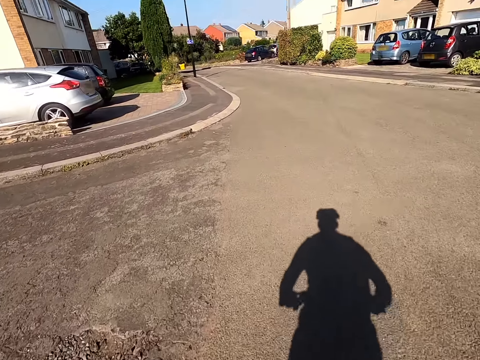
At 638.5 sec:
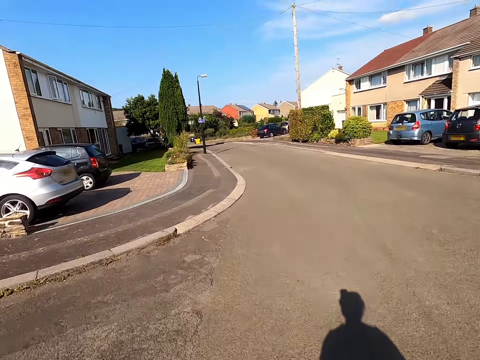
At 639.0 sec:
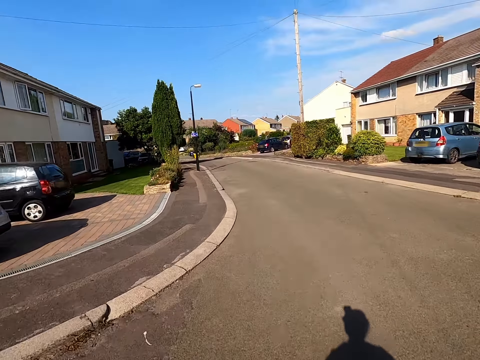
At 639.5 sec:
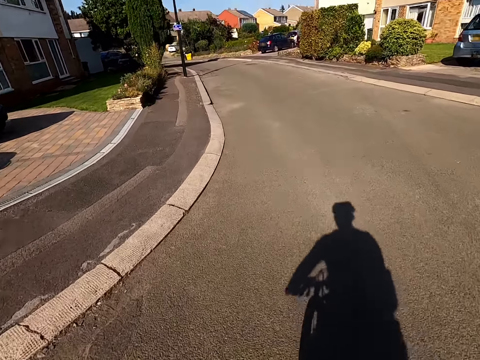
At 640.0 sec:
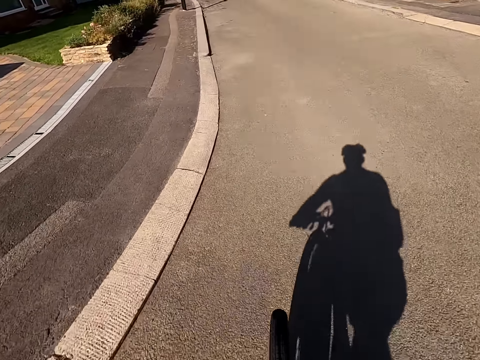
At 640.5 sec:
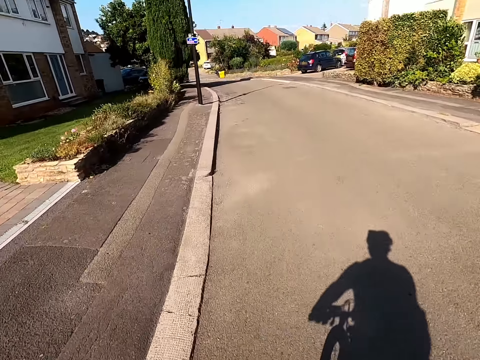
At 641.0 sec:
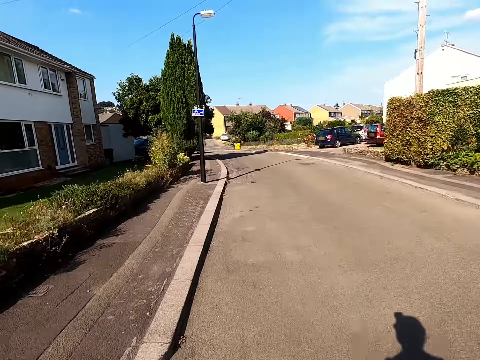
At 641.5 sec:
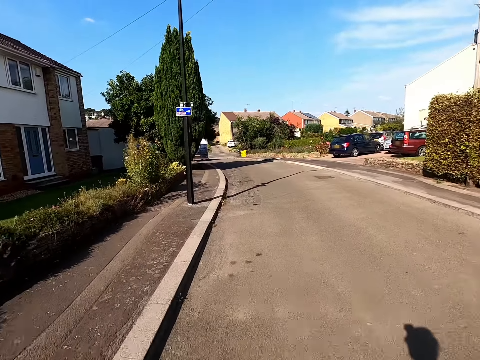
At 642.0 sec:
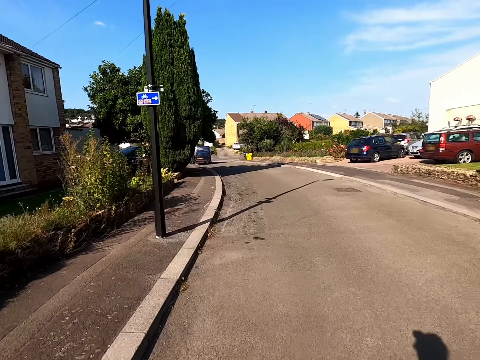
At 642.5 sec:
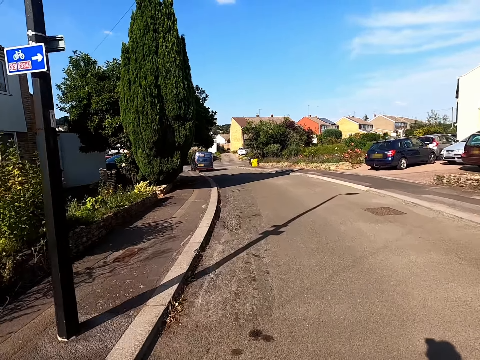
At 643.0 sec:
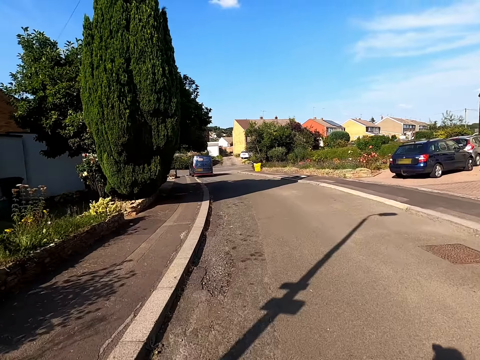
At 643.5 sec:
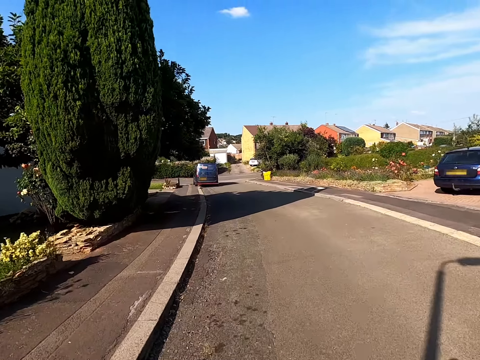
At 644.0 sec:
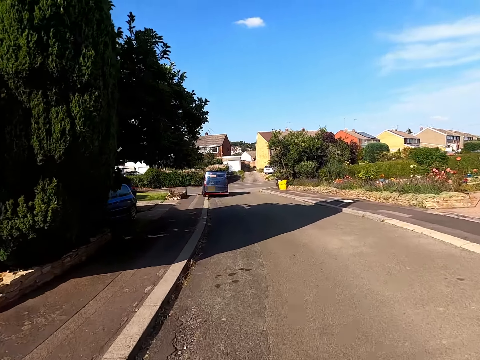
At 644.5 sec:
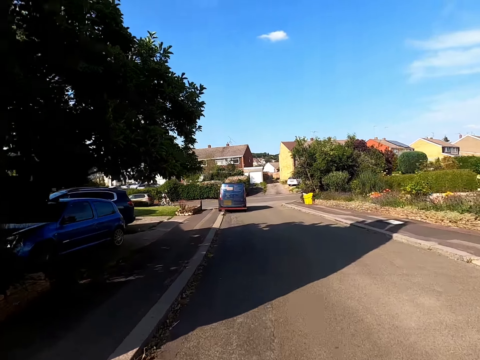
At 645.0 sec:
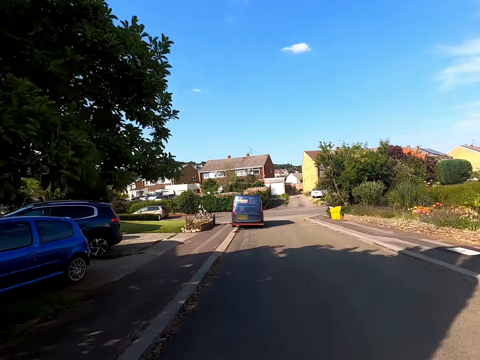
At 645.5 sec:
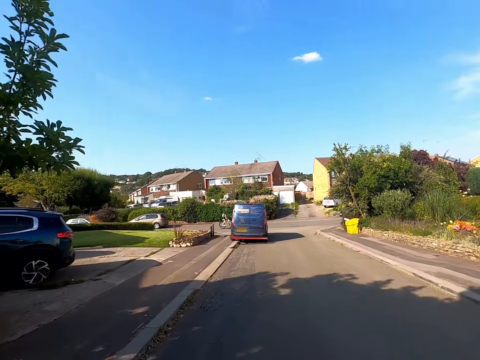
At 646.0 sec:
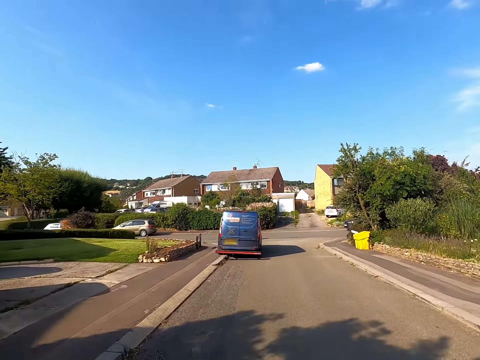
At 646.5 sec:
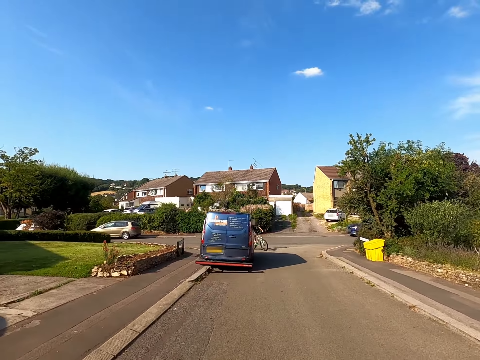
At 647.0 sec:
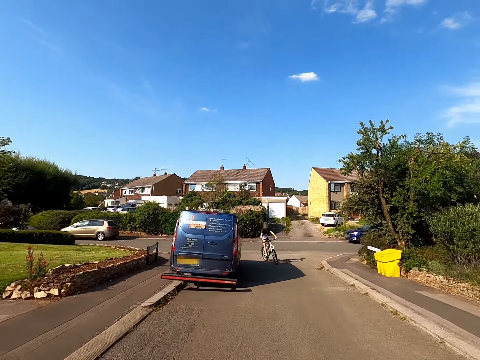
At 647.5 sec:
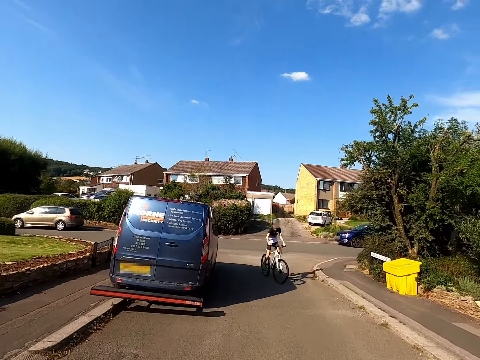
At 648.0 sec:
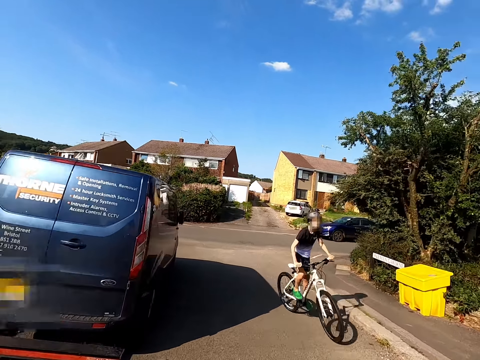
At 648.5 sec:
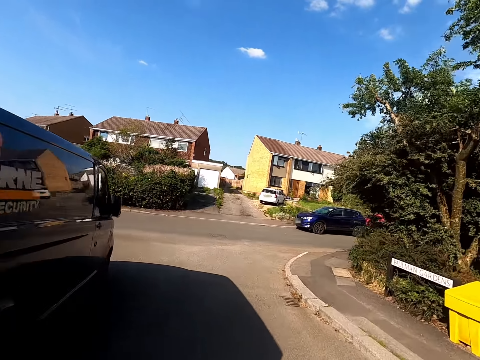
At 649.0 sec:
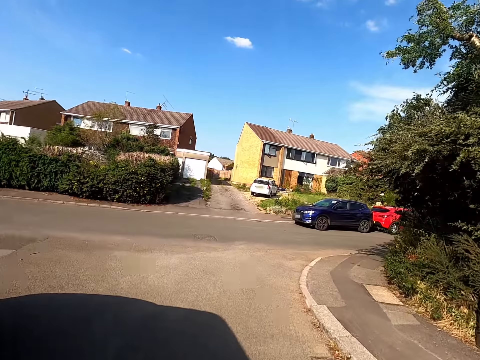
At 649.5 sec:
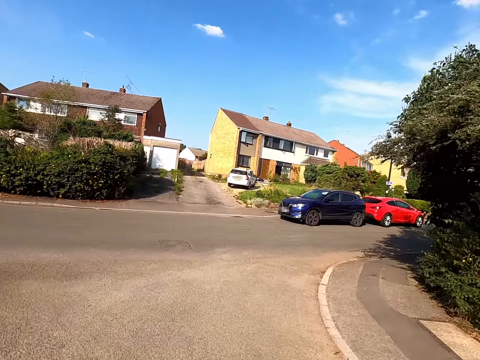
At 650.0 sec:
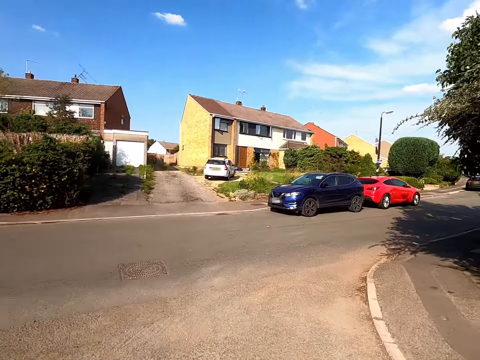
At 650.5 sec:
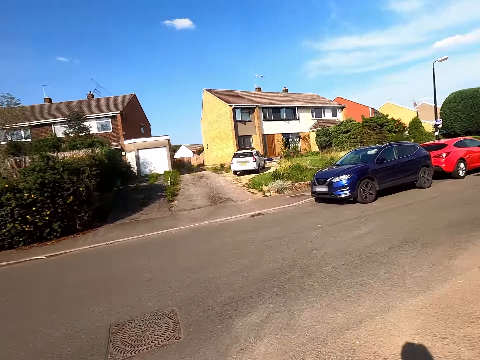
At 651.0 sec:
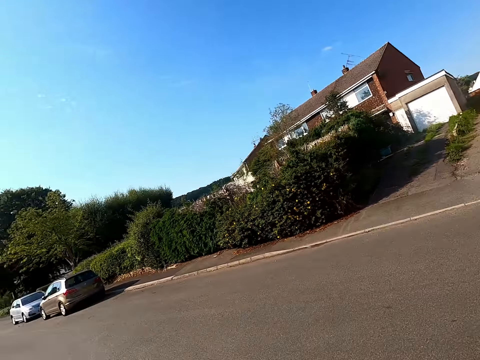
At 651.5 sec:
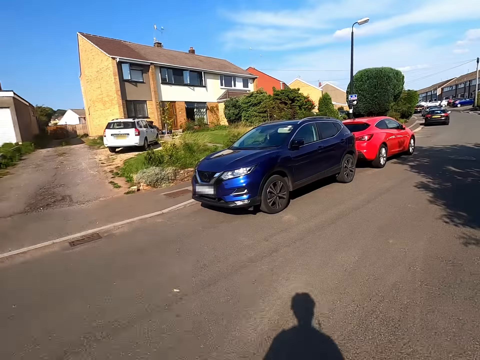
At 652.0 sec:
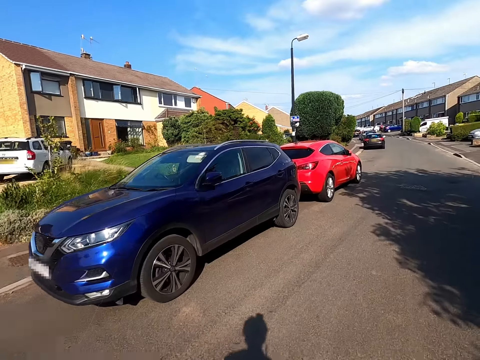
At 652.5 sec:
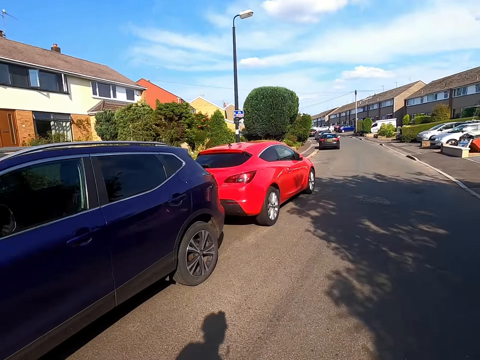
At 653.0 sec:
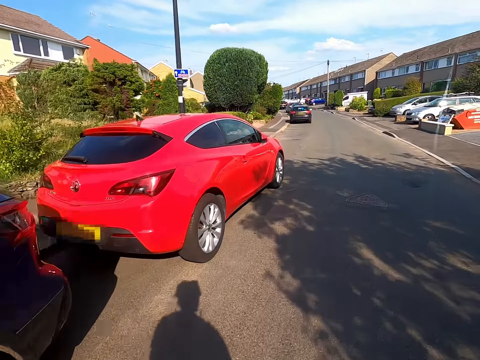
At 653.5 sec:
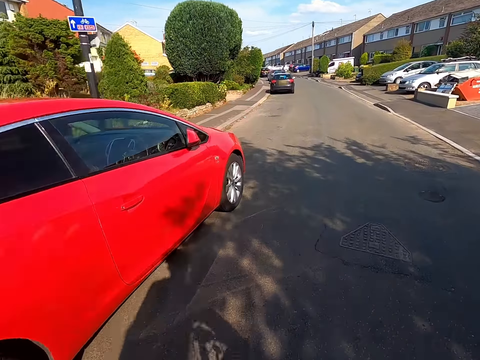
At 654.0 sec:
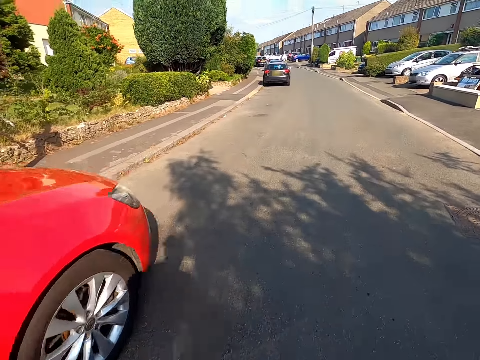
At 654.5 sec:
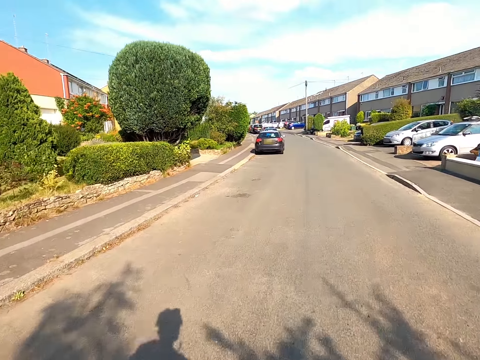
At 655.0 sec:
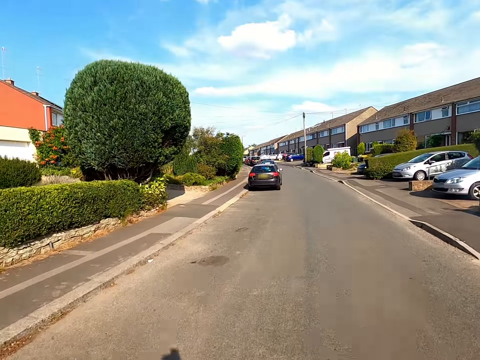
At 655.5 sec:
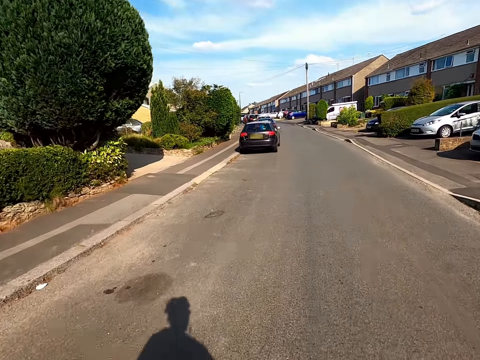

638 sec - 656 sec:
The camera wearer rides a bicycle on the road. A boy rides a bicycle. The camera wearer looks around.

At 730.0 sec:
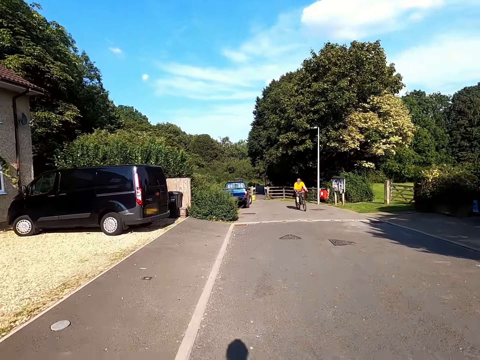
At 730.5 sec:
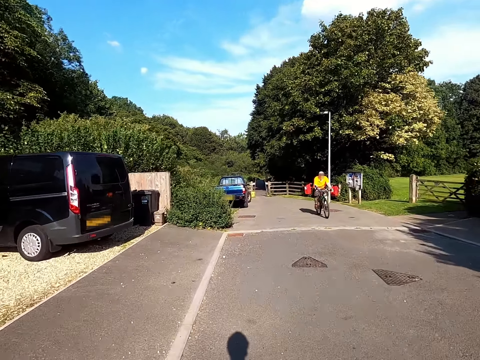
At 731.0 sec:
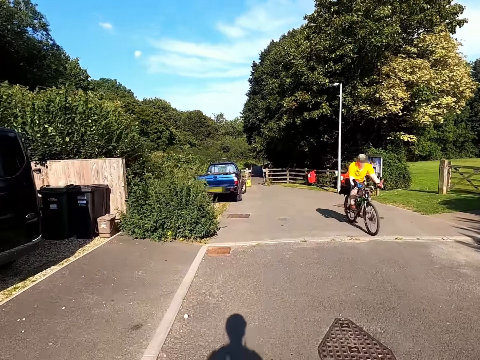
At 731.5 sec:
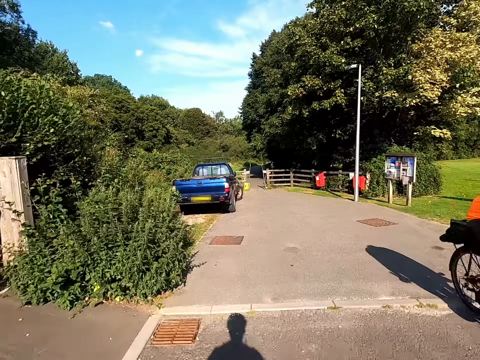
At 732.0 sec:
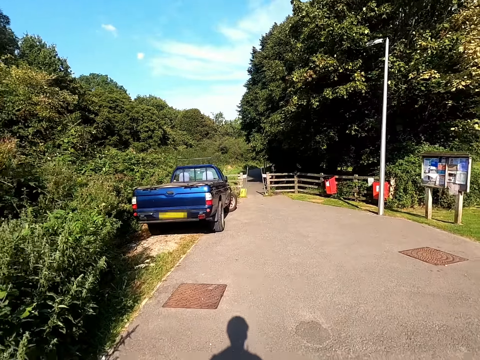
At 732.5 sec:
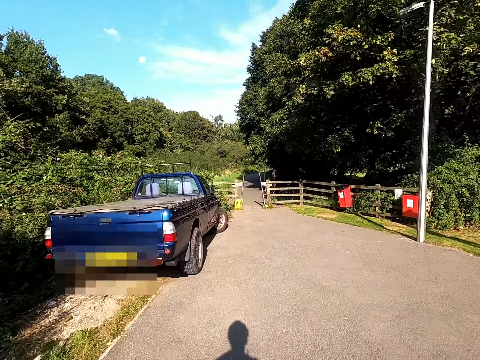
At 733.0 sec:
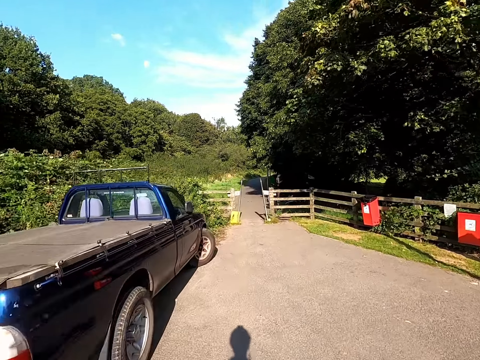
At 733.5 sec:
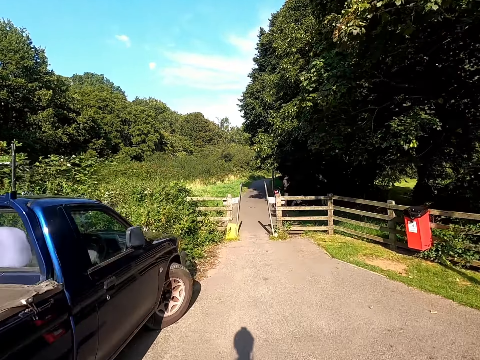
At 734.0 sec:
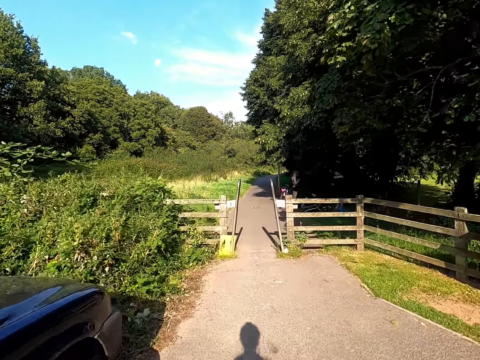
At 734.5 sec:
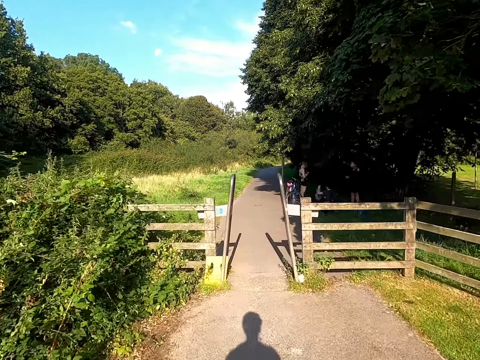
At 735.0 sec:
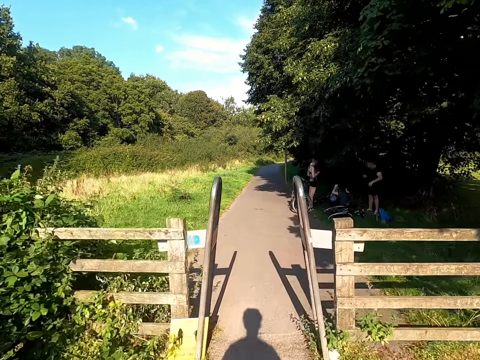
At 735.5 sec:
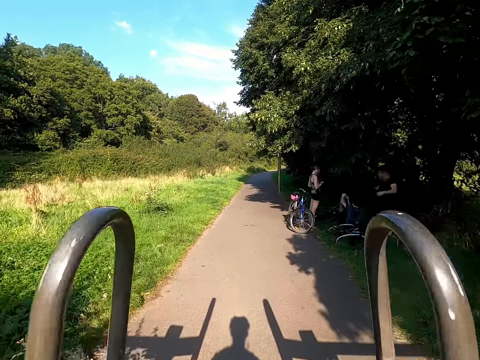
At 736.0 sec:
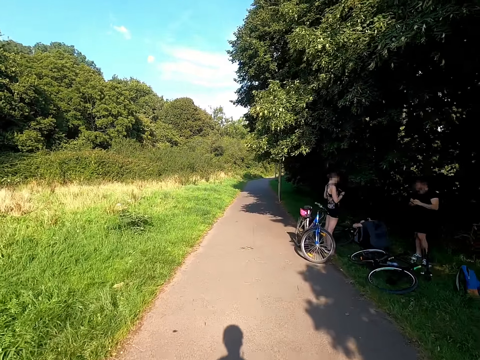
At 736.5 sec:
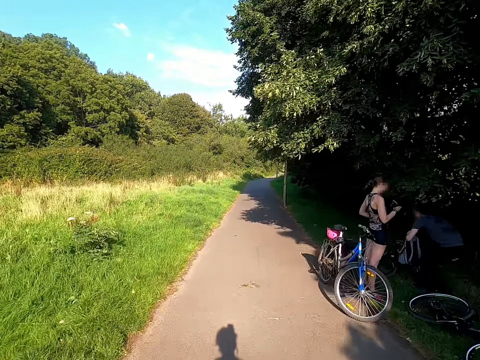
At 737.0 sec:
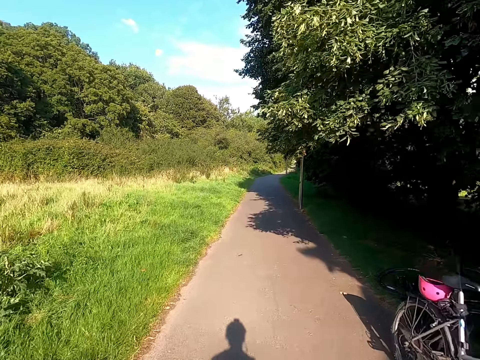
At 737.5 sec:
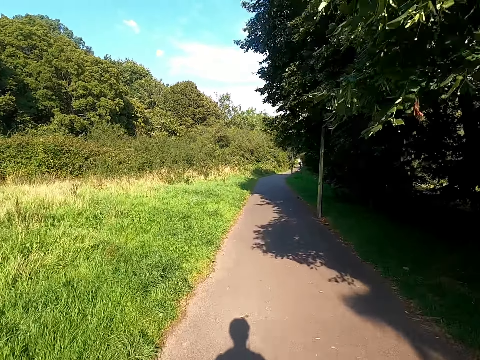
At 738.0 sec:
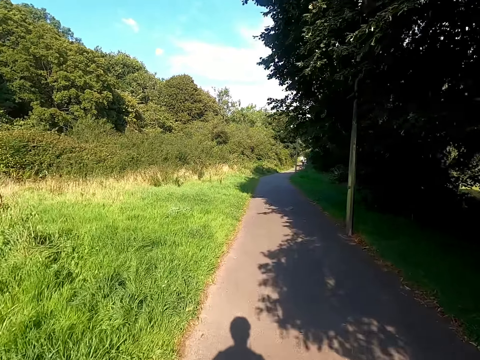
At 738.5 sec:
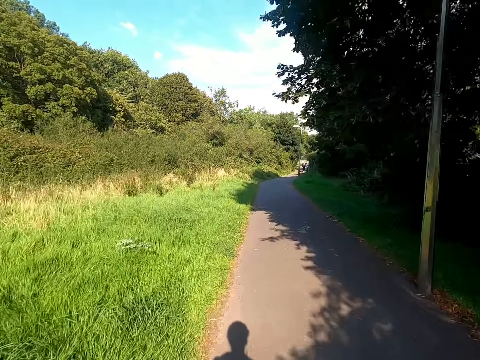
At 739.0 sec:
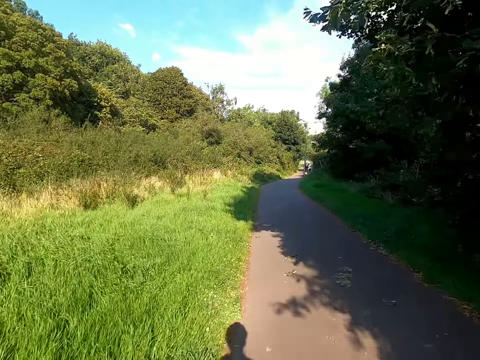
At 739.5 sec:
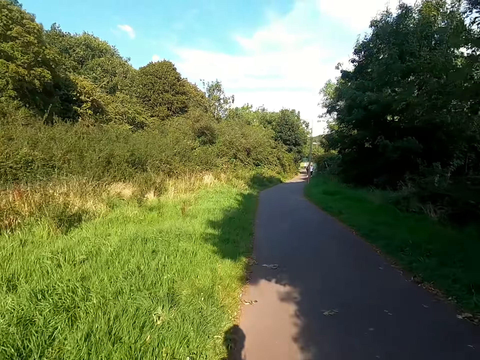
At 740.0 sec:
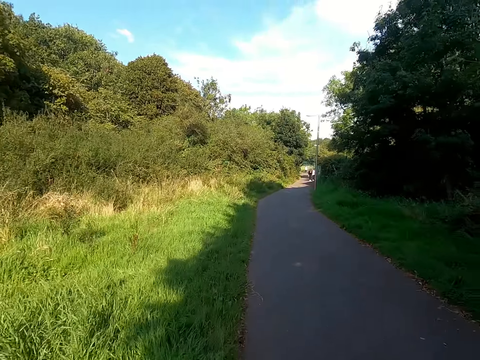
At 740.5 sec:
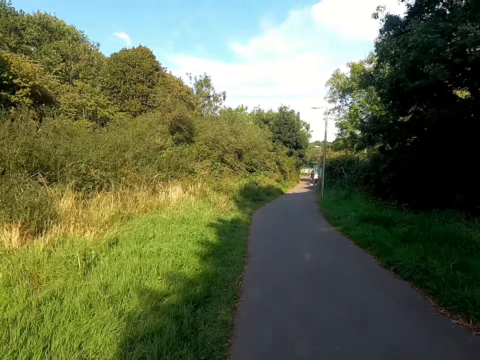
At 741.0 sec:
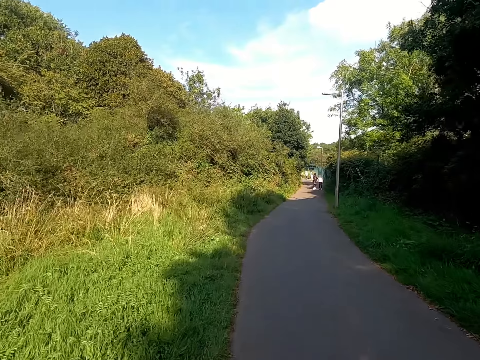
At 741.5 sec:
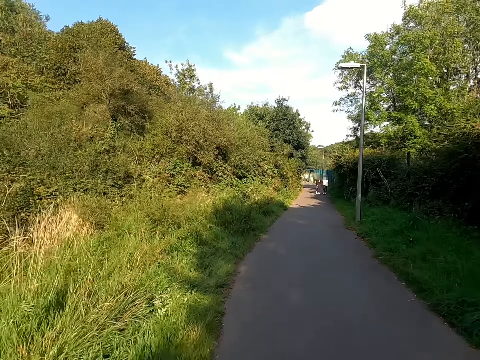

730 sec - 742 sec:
A man rides a bicycle on the road. Another man picks up a bag.
